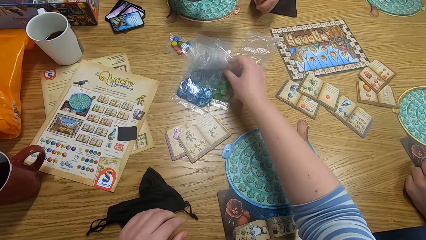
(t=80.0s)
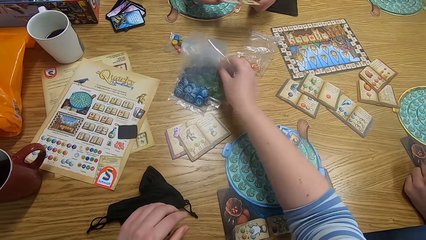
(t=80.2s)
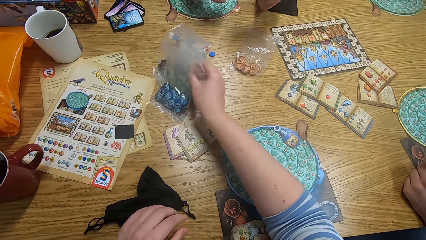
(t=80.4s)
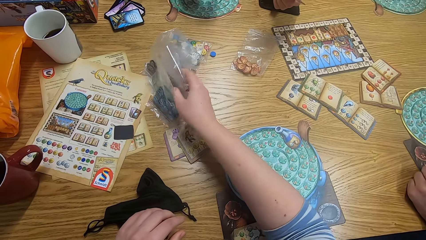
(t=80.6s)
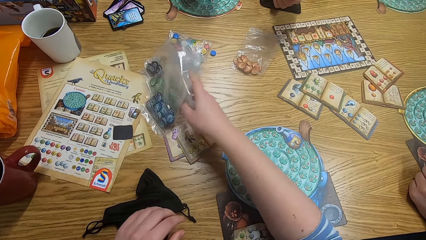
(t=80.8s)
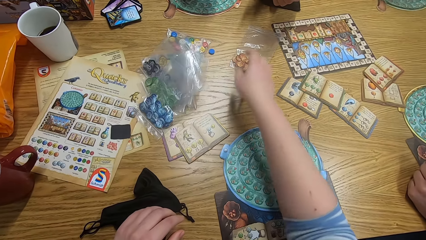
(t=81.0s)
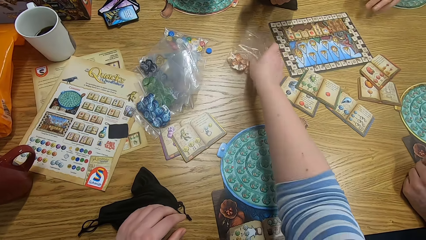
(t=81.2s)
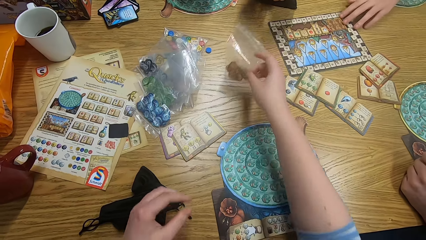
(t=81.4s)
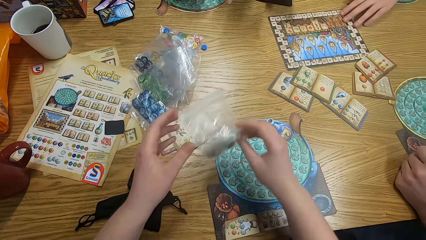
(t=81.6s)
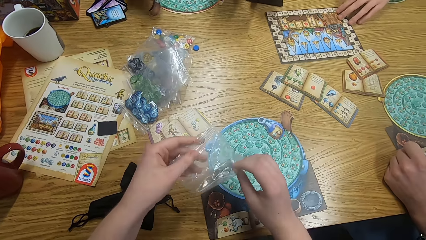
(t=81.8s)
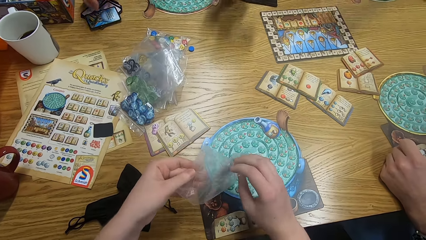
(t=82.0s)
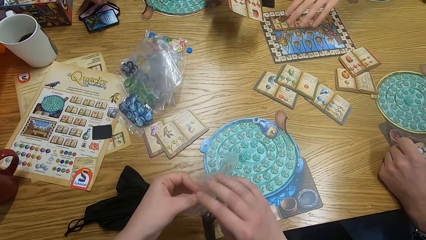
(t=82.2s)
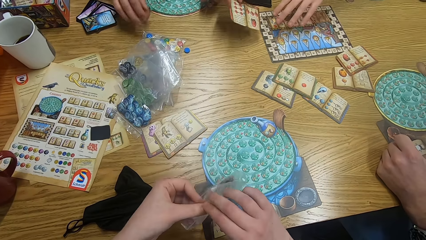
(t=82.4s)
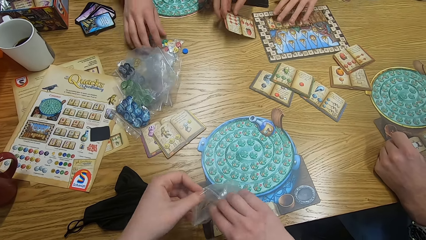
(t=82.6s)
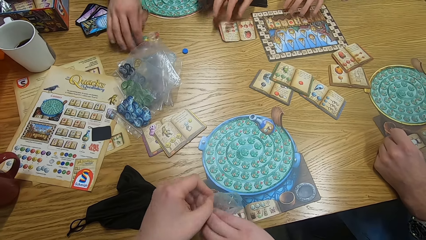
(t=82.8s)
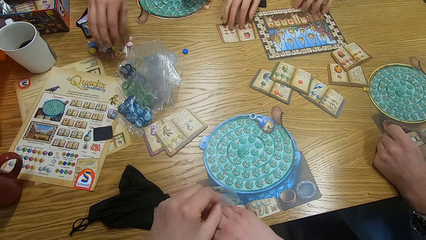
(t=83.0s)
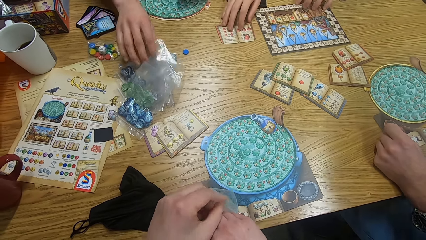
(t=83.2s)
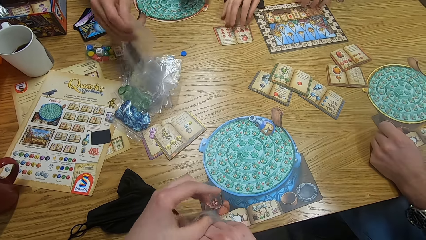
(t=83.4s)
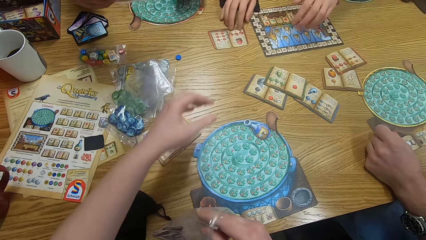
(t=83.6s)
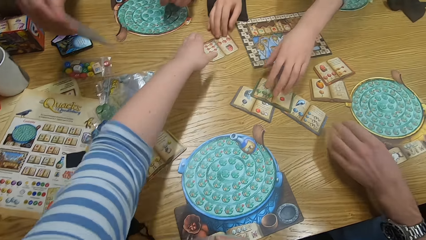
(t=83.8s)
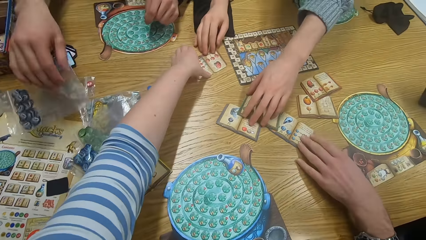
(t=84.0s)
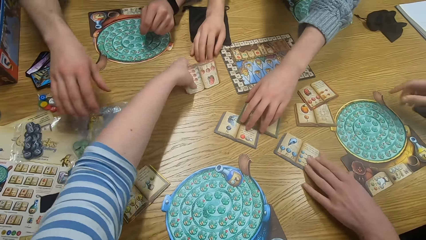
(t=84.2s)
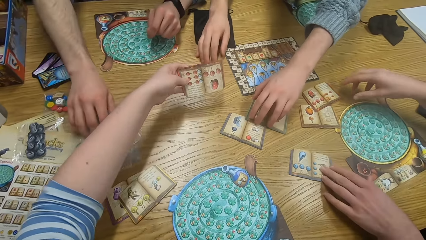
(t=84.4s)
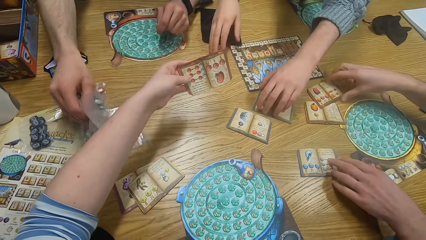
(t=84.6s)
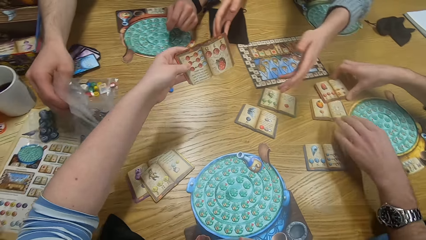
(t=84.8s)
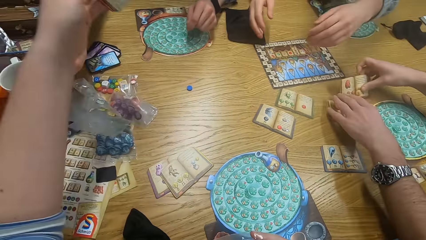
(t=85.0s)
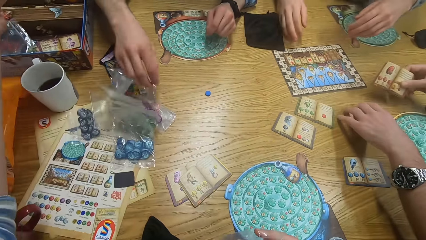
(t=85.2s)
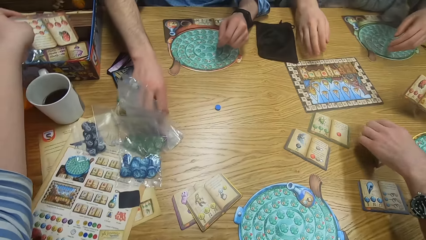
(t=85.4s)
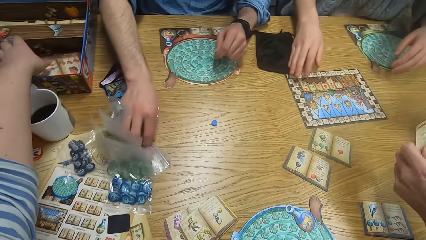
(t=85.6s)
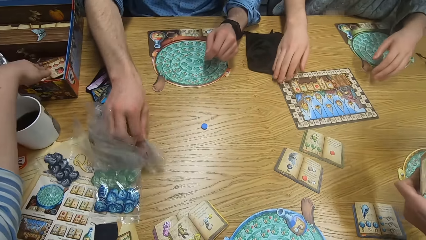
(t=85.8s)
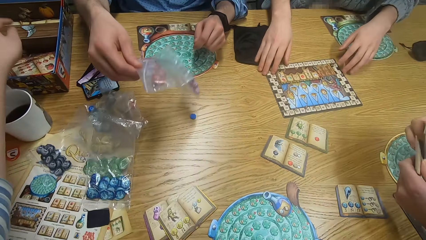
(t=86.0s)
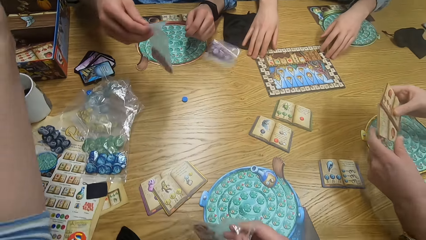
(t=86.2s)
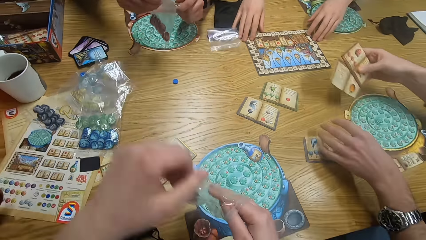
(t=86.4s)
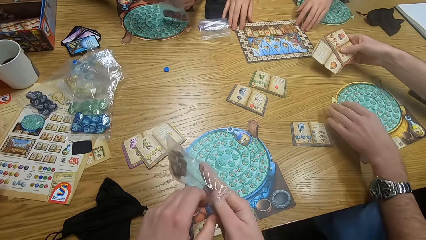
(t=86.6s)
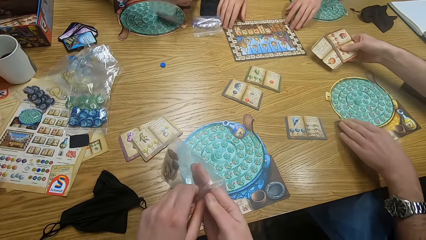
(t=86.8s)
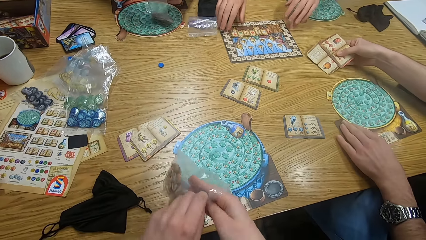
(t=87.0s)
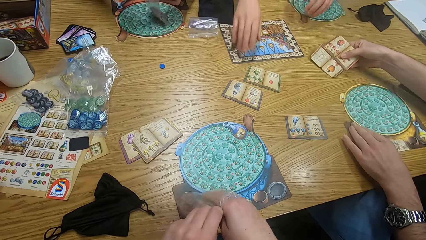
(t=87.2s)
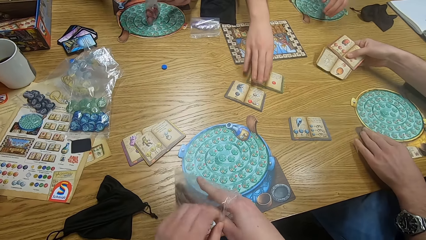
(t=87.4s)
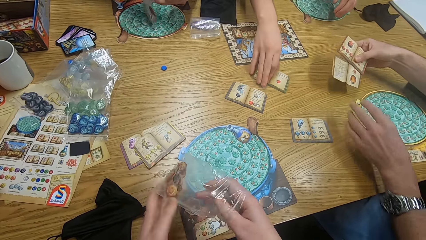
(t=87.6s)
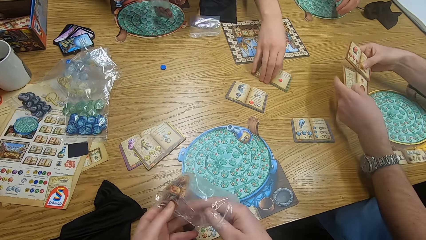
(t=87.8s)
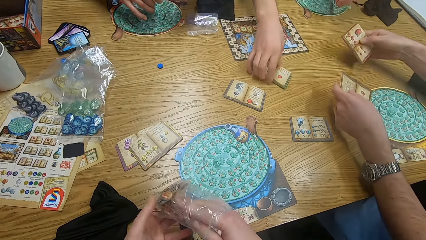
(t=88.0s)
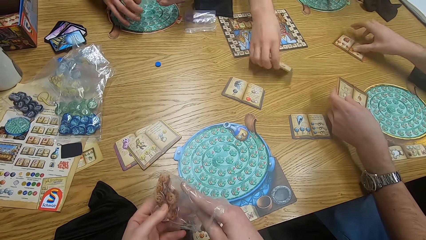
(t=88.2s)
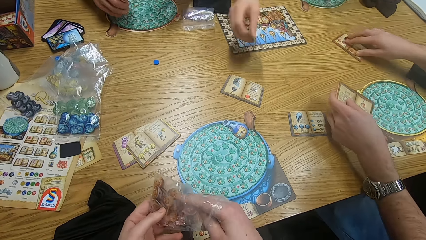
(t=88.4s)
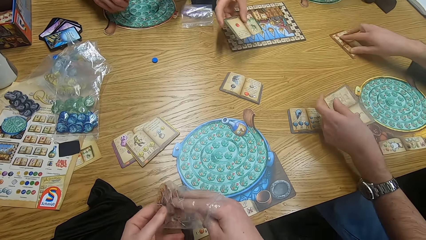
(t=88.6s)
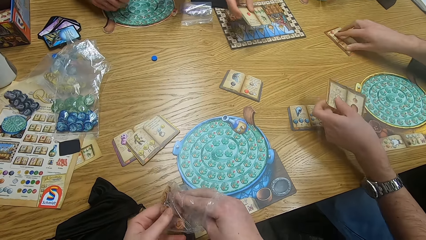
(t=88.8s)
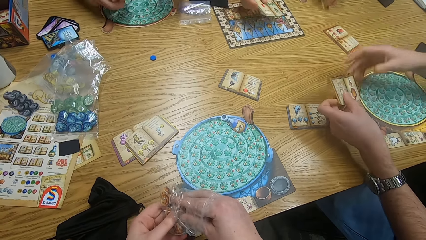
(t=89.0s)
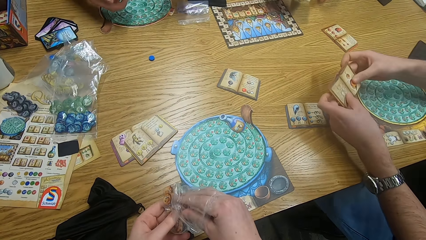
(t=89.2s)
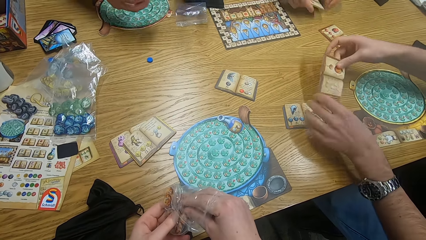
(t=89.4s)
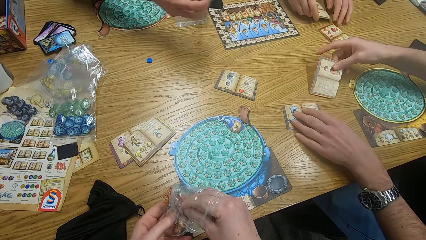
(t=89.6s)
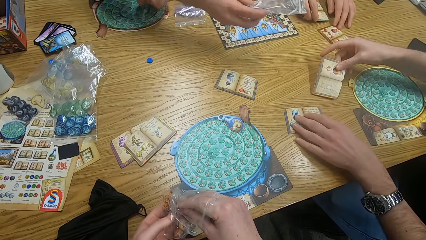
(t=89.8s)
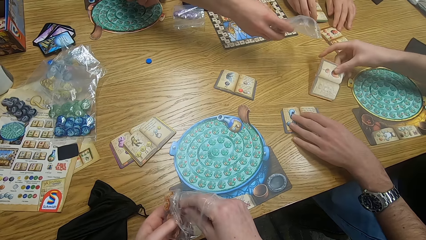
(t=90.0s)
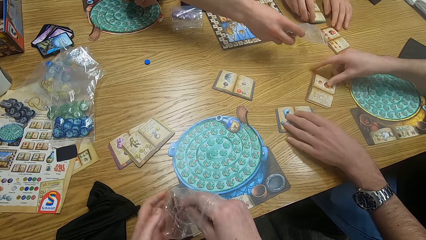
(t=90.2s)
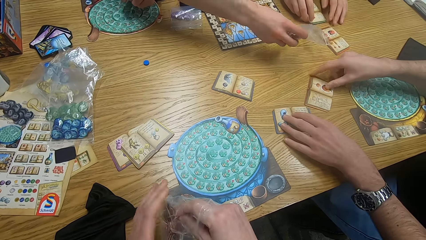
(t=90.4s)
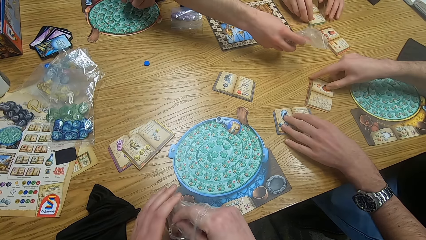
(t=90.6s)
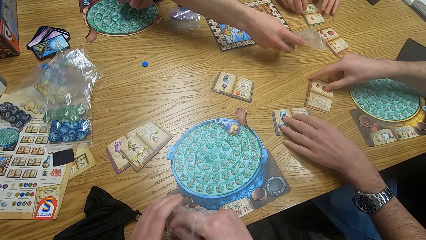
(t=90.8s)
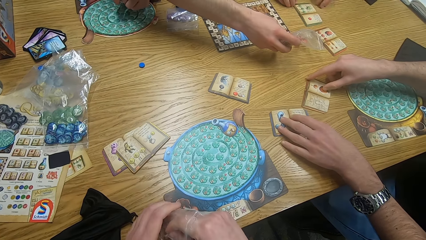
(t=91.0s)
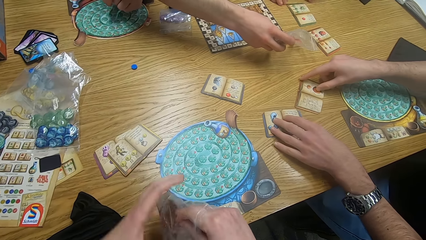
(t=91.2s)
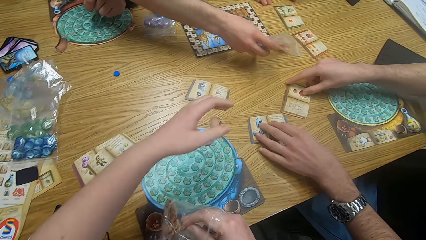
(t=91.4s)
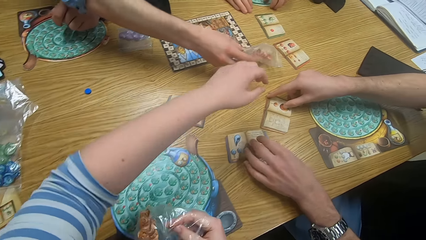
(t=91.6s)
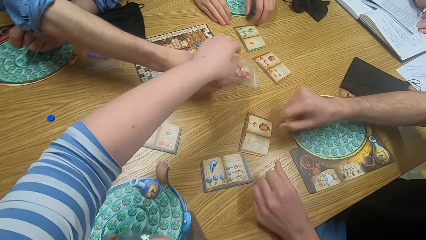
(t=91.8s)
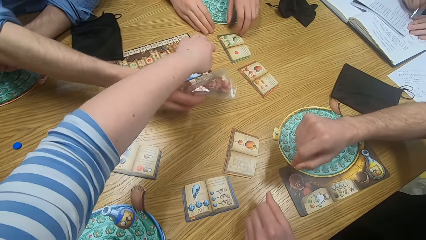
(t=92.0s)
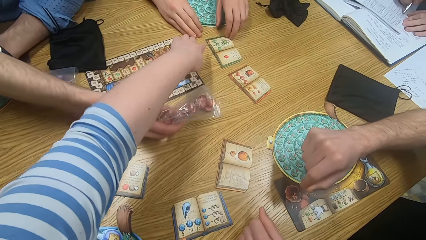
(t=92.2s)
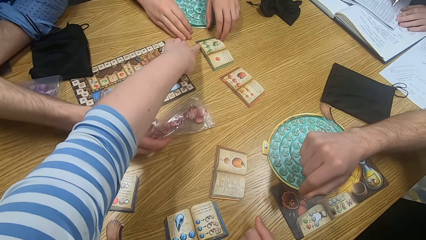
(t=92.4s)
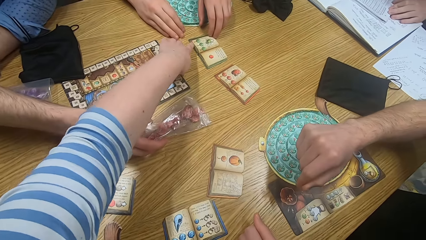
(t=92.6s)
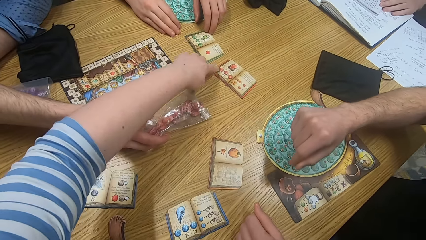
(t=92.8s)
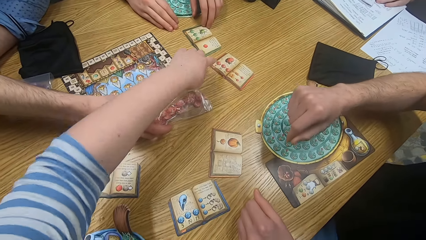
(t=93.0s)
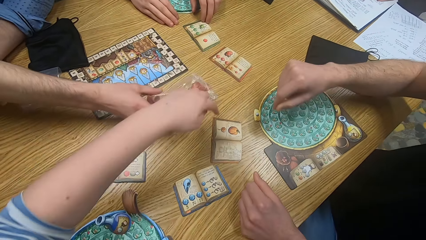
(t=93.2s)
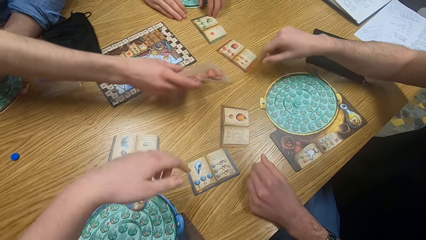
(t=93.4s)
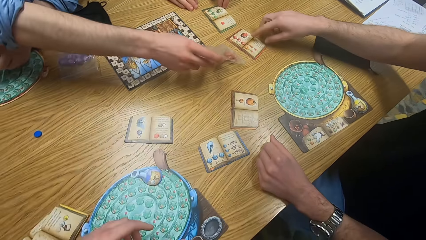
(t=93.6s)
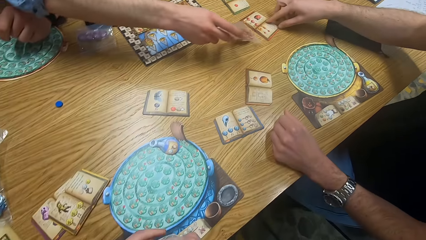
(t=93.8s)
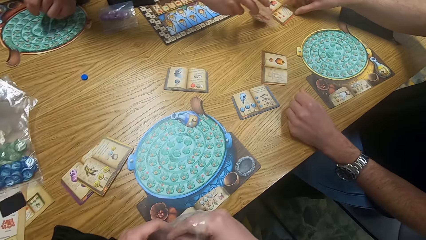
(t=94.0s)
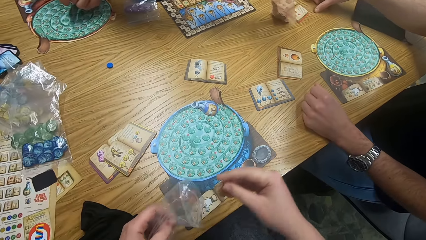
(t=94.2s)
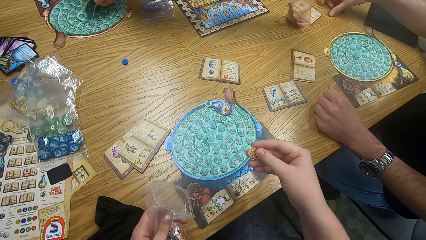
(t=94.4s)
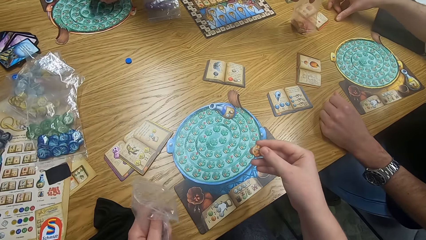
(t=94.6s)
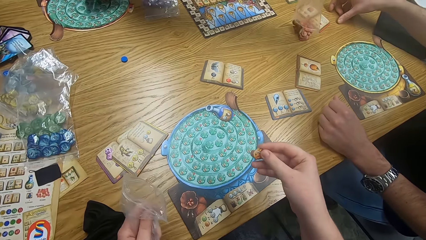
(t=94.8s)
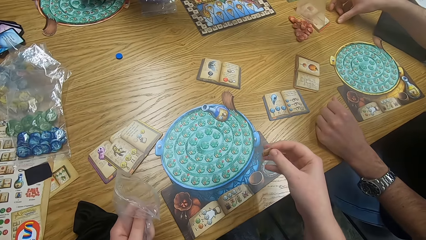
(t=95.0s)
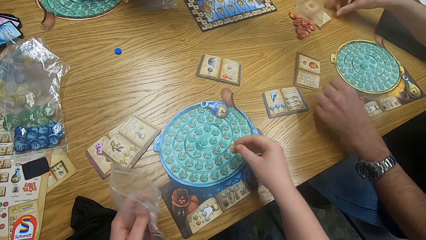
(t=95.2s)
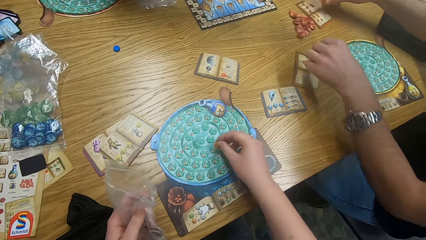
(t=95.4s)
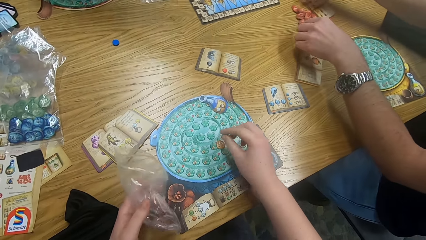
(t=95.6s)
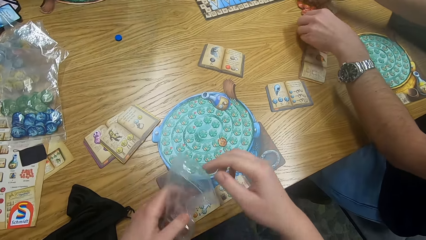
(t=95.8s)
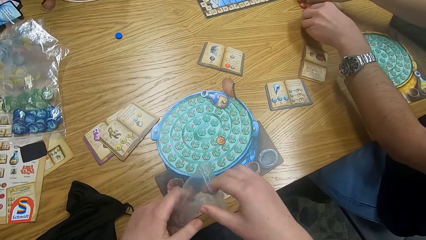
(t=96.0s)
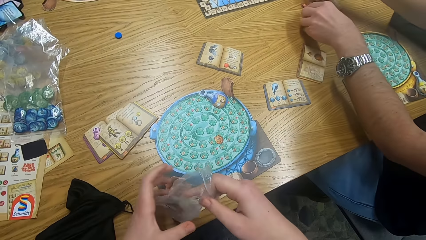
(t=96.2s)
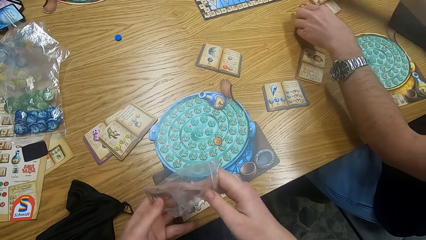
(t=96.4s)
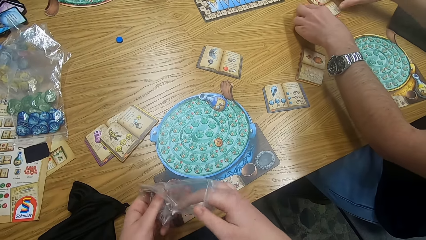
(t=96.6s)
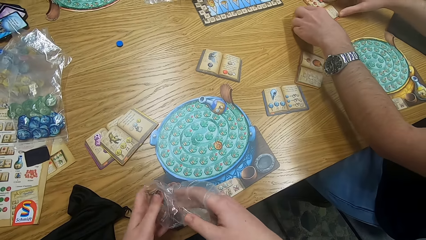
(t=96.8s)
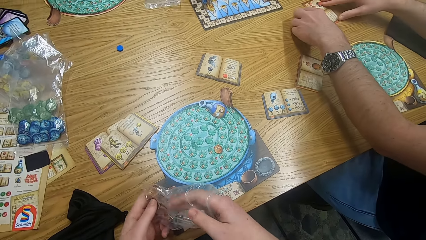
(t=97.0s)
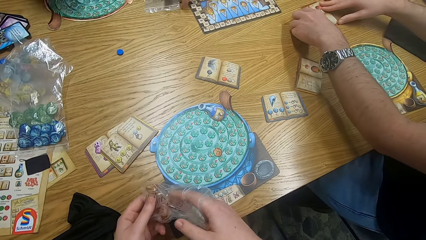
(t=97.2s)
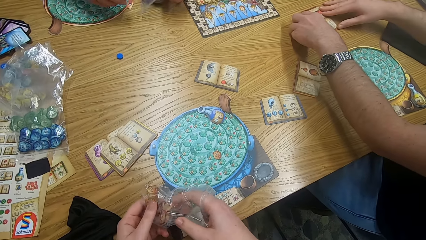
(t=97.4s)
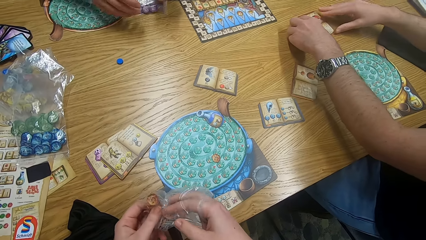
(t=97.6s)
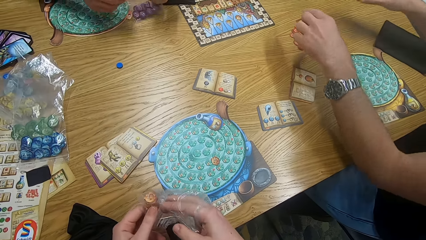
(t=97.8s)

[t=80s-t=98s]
The camera wearer moves tiles from the table and picks tiles from the table. A man holds an object. Another man holds an object. The first man holds an object. The camera wearer picks a paper from the table and holds an object. A third man holds an object. The first man holds an object. The second man holds an object. The camera wearer puts the paper in a box and holds an object. The first man holds an object. The third man holds an object. The second man holds an object. The first man holds an object. The third man holds an object. The first man holds an object. The second man holds an object. The camera wearer holds an object and points at papers on the table. The third man holds an object. The second man holds an object. The third man holds an object. The camera wearer holds an object and puts a tile on the game board. The third man holds an object. The camera wearer holds an object.
